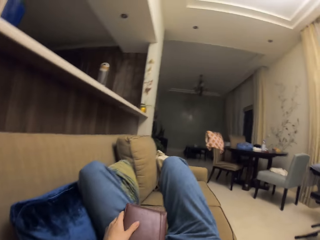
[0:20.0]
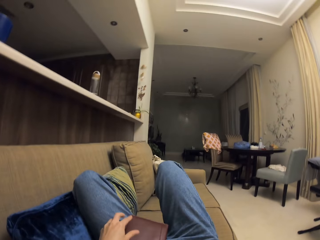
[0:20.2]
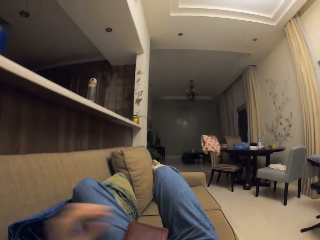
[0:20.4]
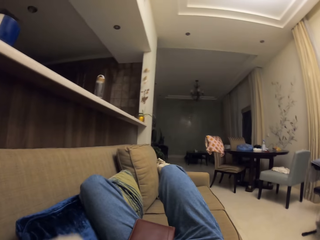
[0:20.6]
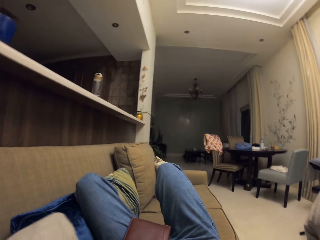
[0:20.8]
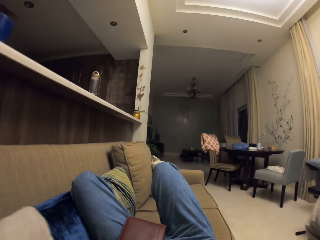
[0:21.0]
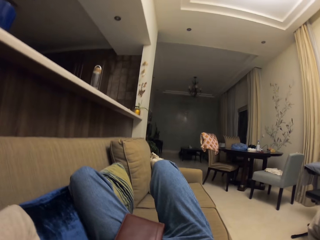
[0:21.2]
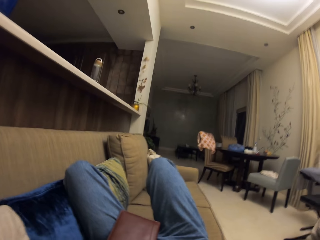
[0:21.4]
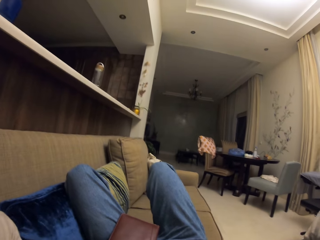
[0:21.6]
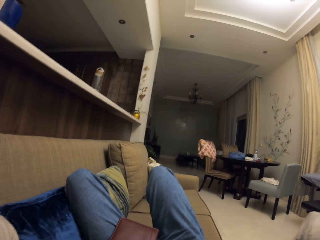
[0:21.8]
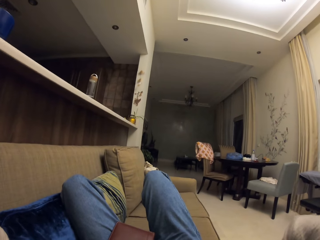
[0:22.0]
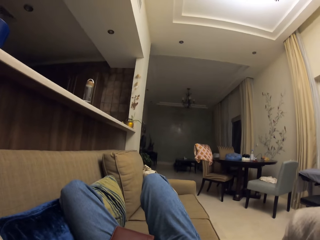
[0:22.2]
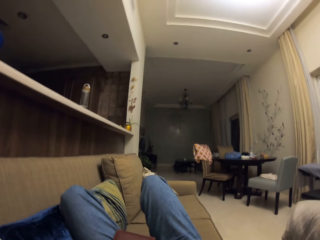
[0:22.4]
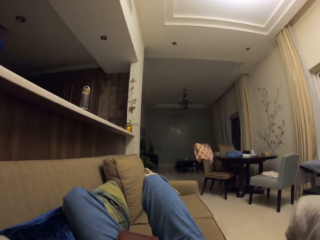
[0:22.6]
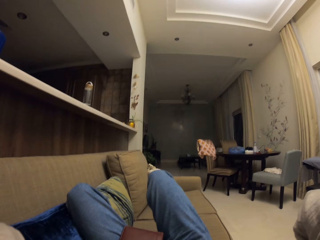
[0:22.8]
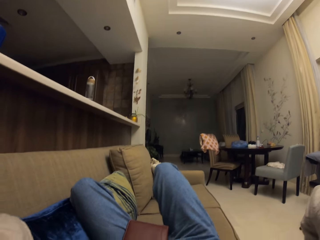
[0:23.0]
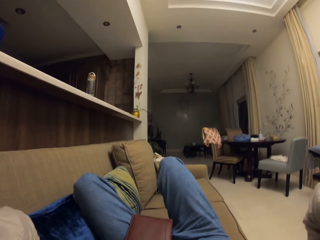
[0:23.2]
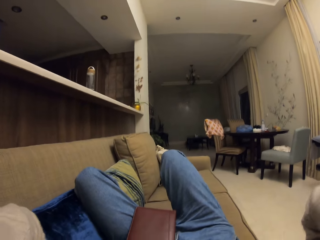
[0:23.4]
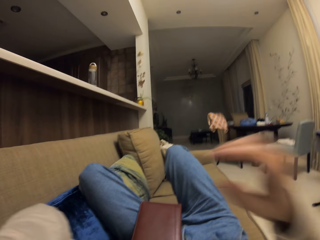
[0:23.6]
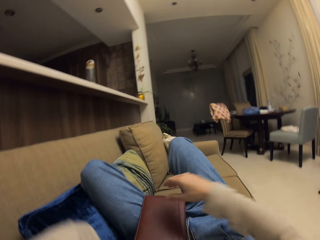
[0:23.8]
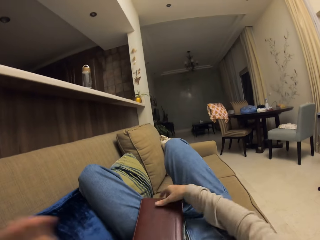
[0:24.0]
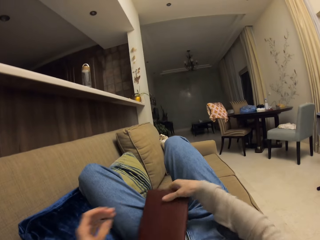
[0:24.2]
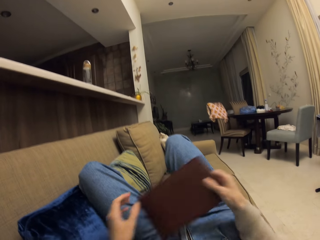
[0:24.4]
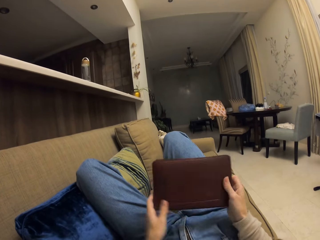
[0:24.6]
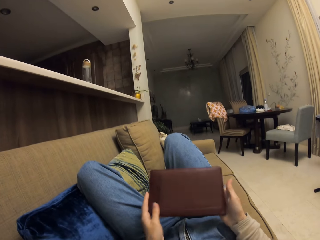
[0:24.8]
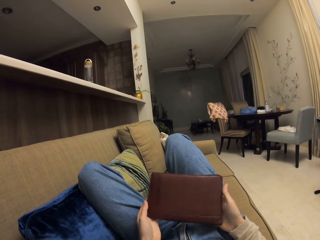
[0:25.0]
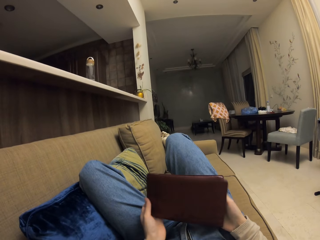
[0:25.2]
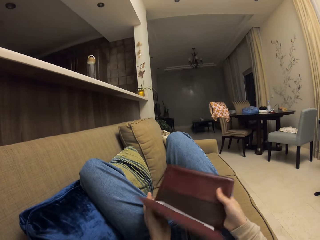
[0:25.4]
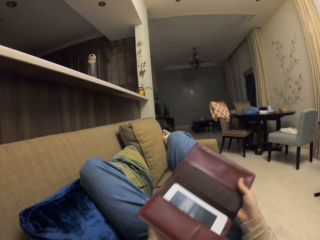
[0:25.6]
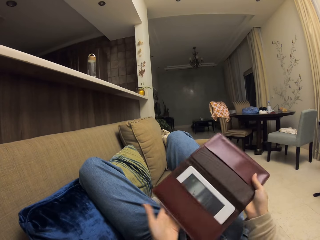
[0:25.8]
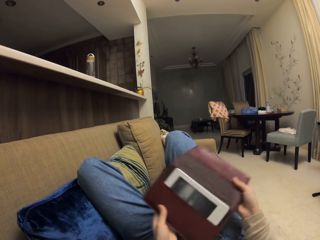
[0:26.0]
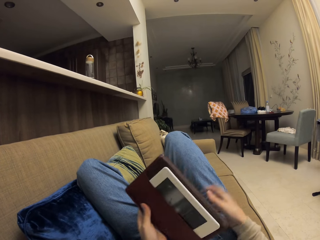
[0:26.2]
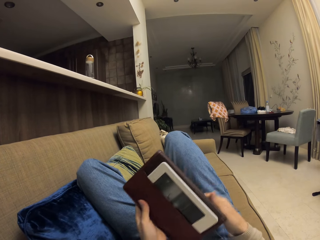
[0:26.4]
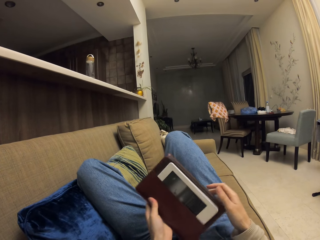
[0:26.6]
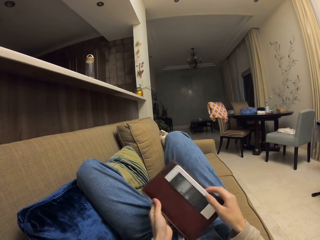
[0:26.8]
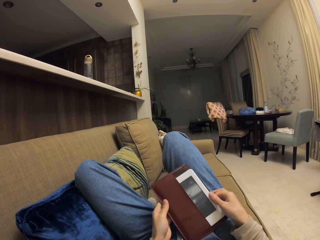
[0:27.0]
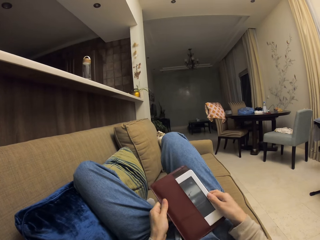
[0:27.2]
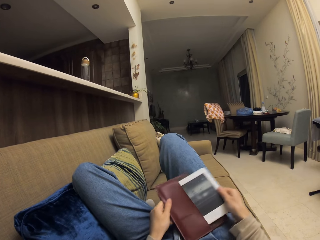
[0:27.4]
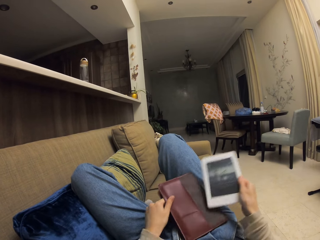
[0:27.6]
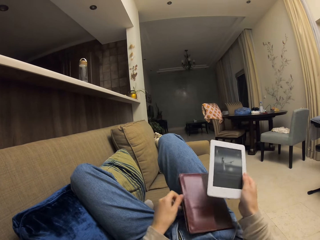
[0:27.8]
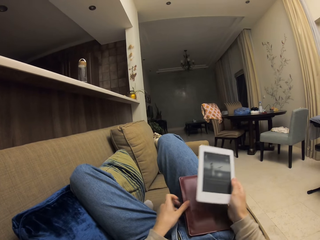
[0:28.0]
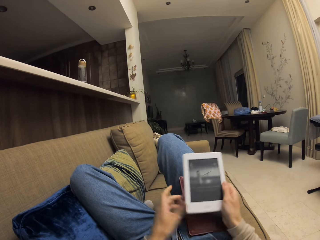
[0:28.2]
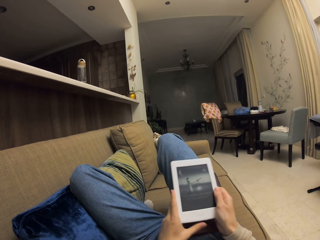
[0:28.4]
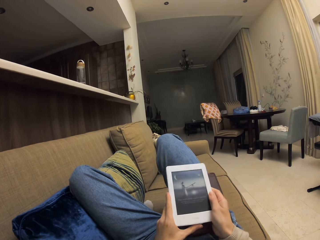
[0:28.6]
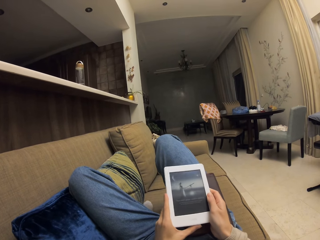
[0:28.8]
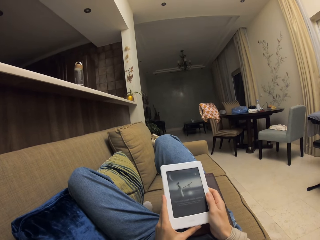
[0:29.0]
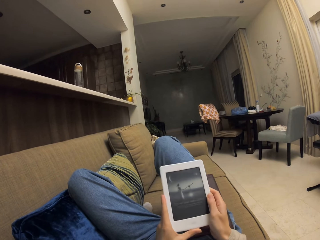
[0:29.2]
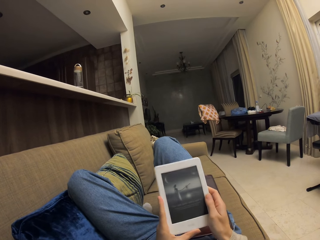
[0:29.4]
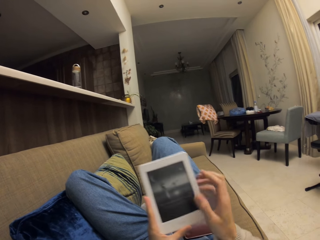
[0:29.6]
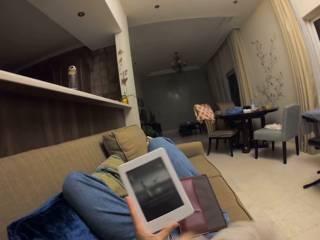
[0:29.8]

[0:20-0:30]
The camera wearer puts a tablet bag on his legs. He takes the tablet bag. He opens the tablet bag. He takes the tablet from the case.

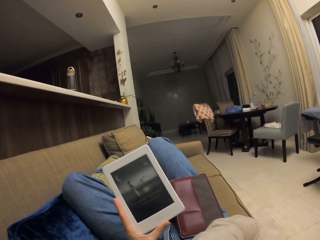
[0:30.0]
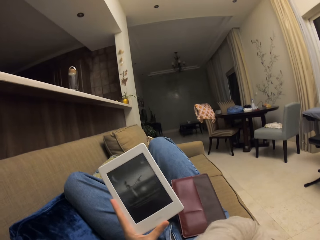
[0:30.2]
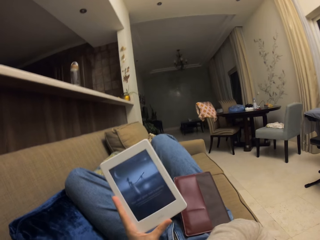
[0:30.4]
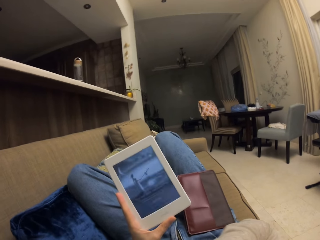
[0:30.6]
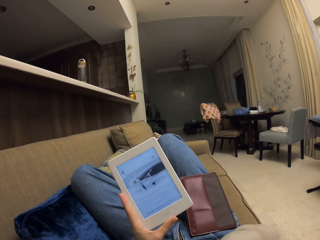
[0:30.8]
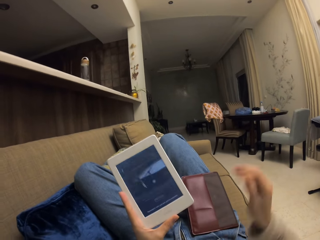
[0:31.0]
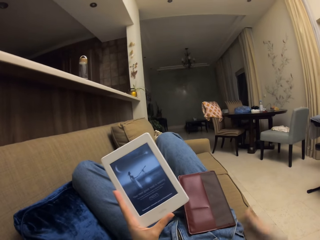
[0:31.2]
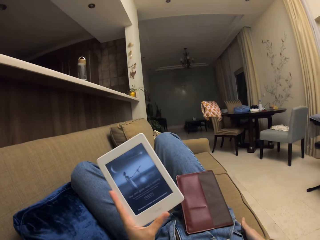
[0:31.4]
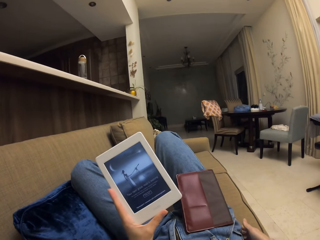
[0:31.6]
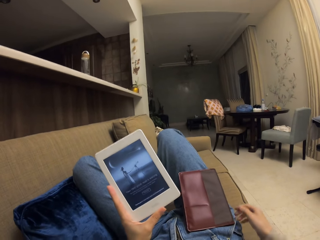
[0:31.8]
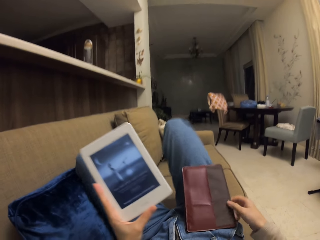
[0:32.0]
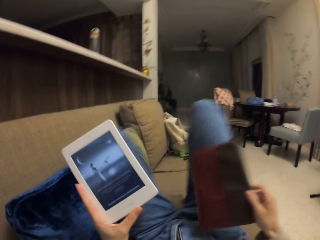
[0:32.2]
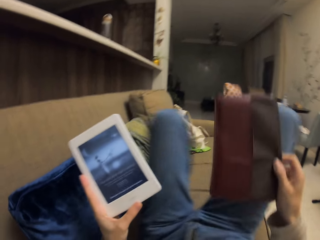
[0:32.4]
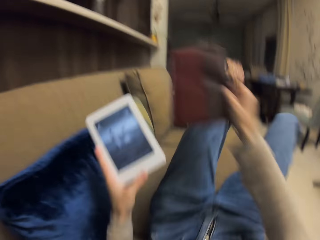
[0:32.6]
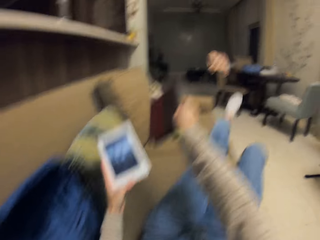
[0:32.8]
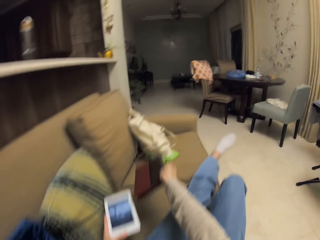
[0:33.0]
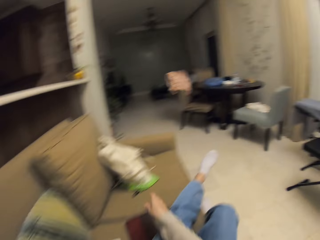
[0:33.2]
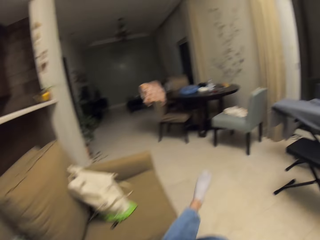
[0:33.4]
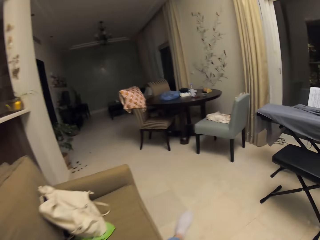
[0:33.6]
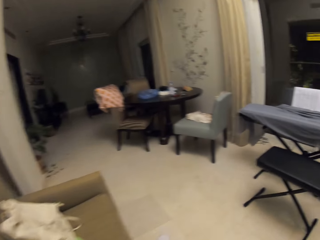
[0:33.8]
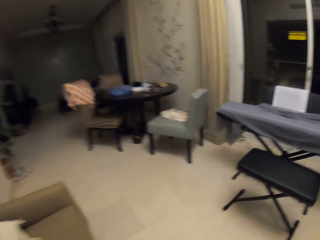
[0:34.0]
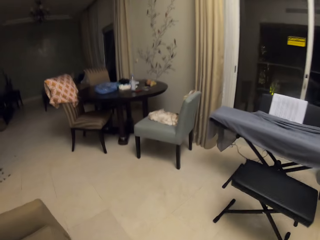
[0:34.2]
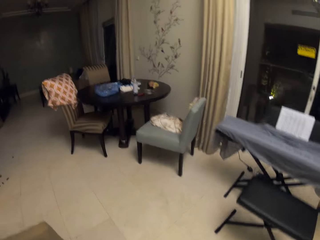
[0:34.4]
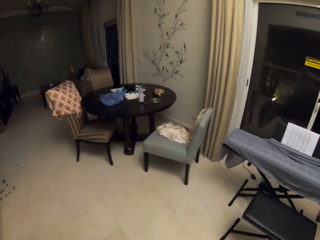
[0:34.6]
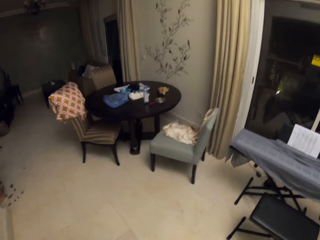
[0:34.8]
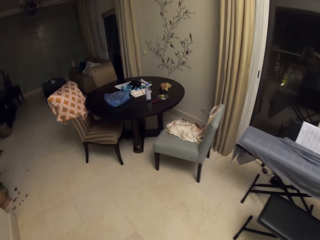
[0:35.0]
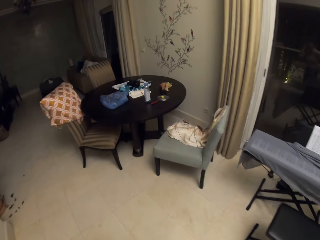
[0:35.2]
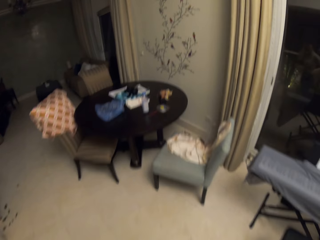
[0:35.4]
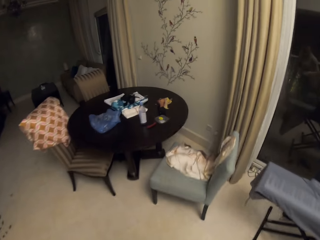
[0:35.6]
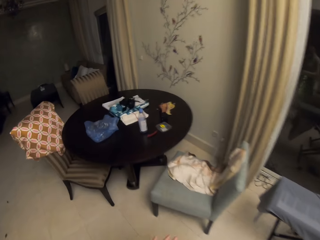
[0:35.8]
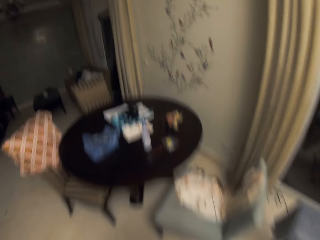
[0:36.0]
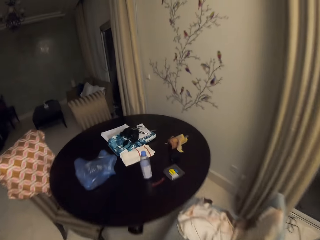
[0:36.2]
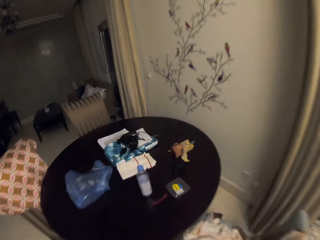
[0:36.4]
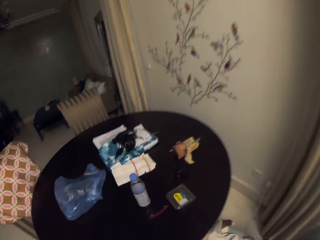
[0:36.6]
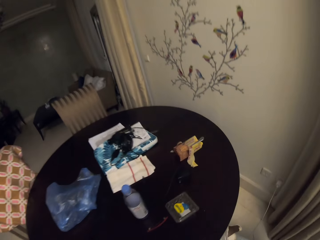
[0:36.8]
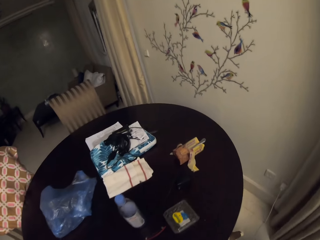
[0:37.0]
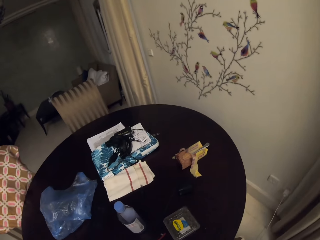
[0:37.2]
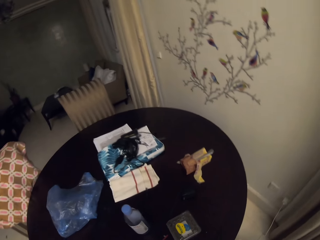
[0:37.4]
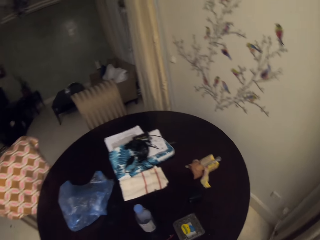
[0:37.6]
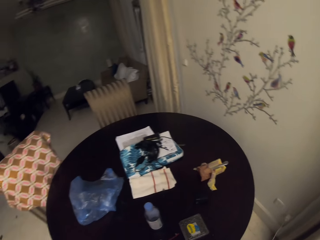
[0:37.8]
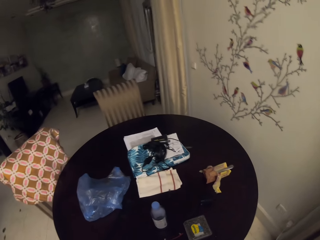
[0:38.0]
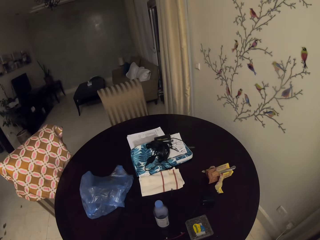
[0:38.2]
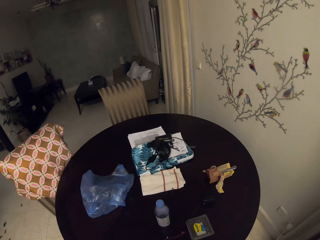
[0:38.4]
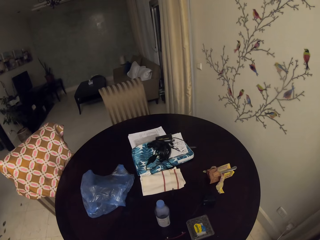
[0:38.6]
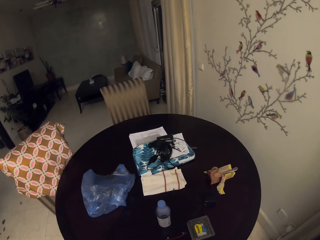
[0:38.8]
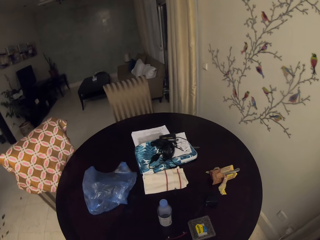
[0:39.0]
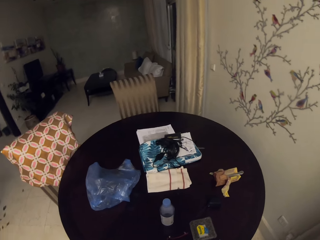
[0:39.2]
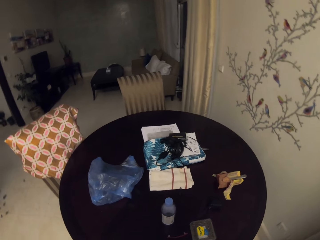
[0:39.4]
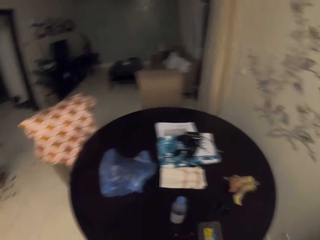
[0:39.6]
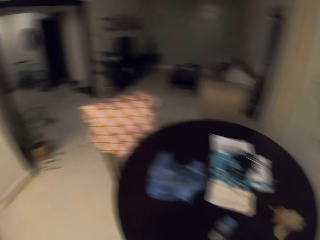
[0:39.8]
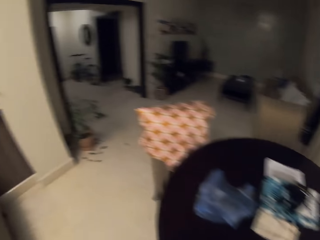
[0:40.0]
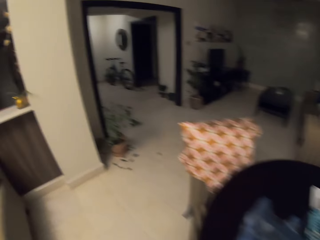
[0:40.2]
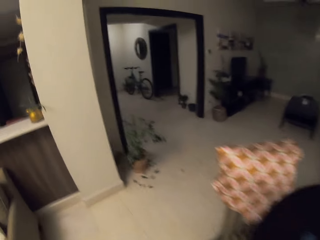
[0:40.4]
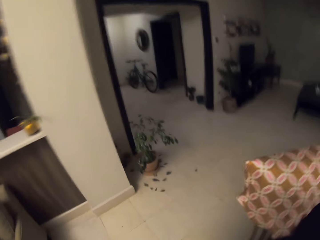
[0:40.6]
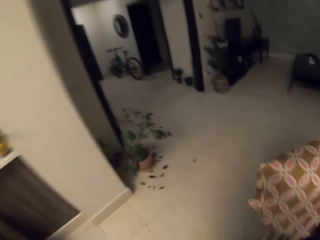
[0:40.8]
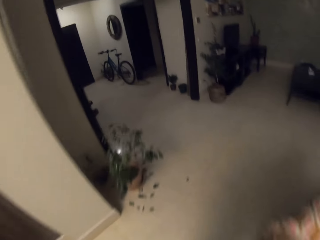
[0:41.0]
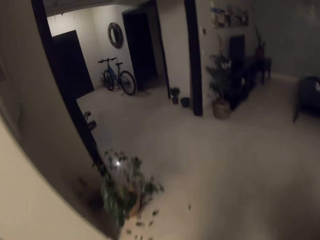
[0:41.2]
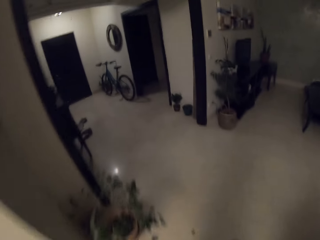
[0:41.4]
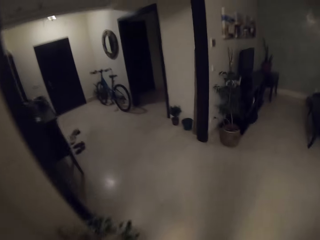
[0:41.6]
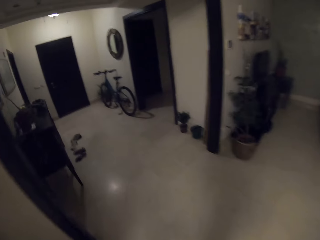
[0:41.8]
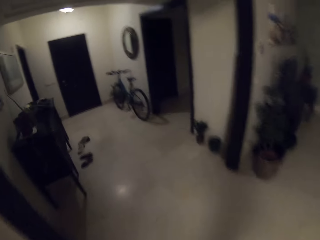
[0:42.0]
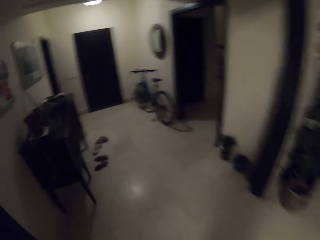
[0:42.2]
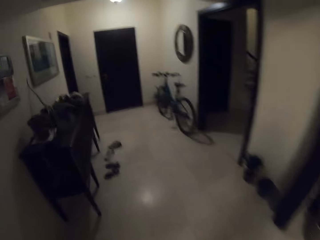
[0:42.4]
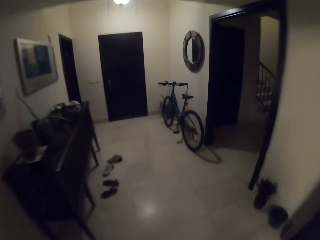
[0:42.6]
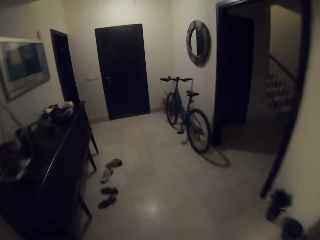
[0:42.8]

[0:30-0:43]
The camera wearer opens the tablet. They put the tablet and the bag on the sofa. They walk forward.
